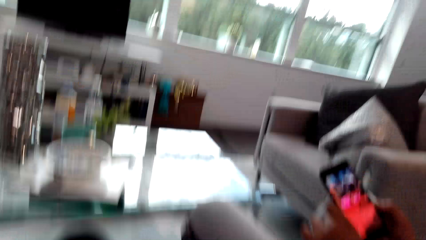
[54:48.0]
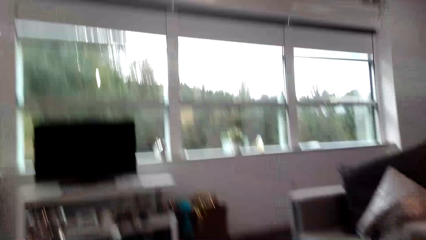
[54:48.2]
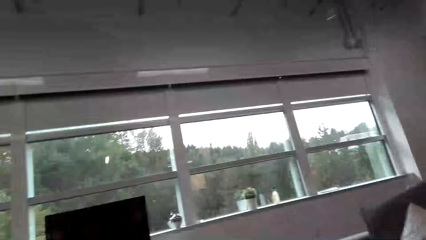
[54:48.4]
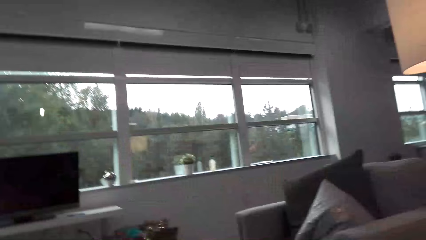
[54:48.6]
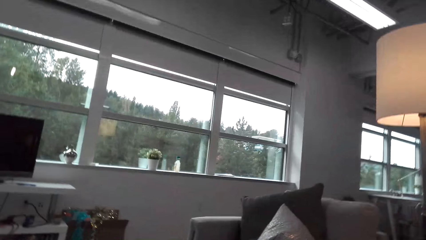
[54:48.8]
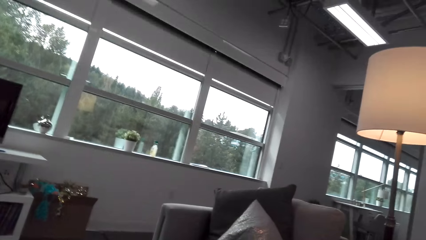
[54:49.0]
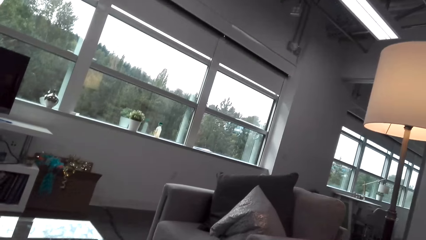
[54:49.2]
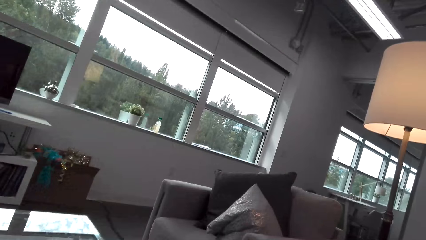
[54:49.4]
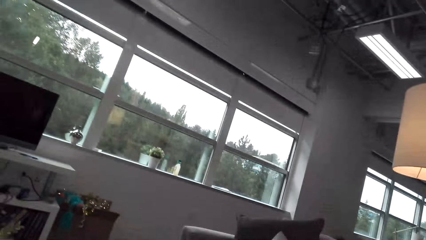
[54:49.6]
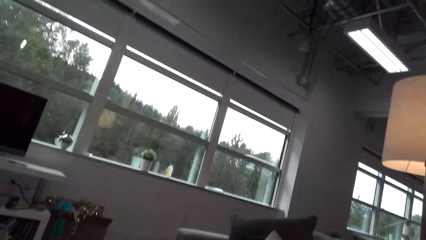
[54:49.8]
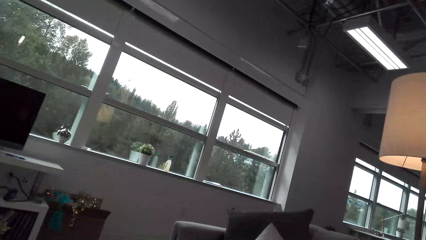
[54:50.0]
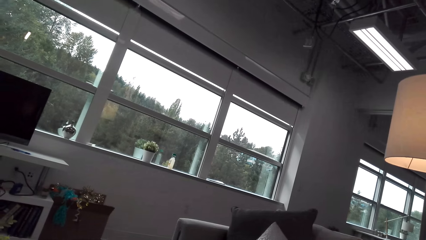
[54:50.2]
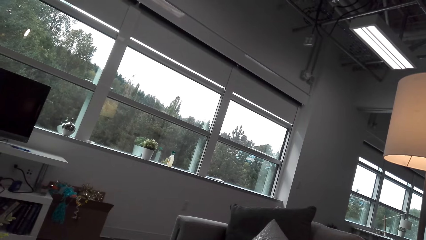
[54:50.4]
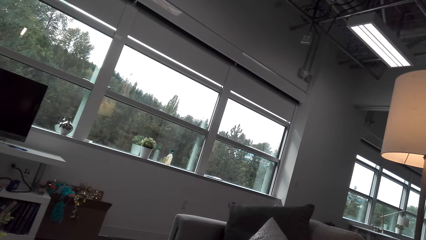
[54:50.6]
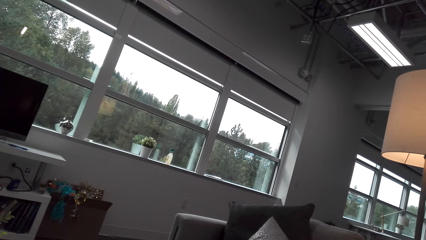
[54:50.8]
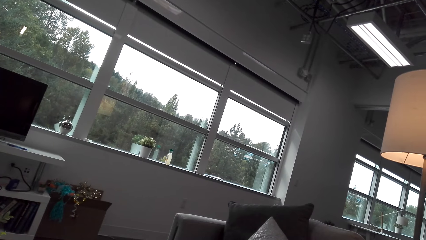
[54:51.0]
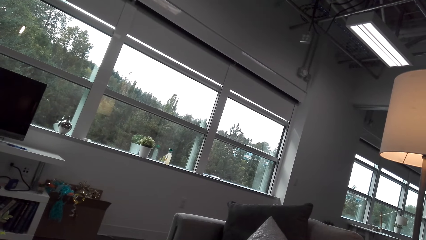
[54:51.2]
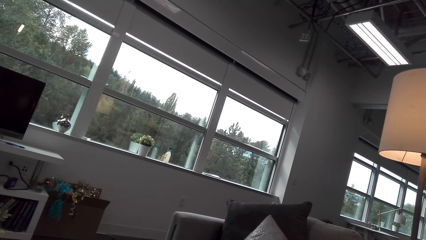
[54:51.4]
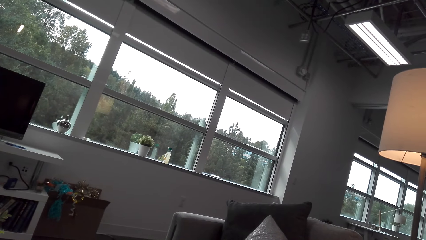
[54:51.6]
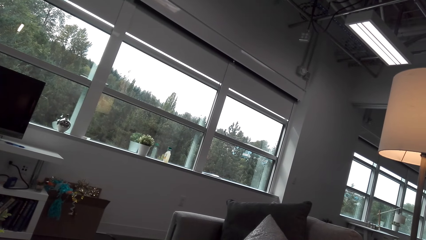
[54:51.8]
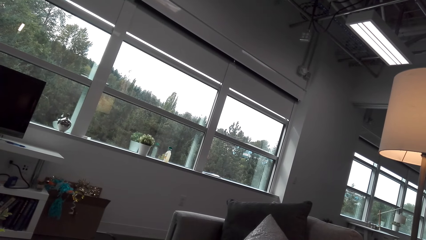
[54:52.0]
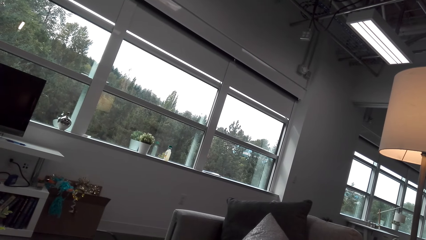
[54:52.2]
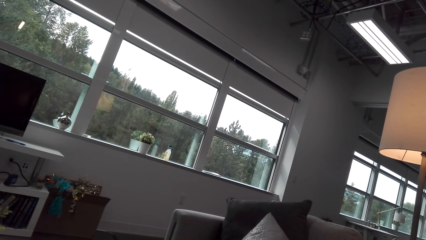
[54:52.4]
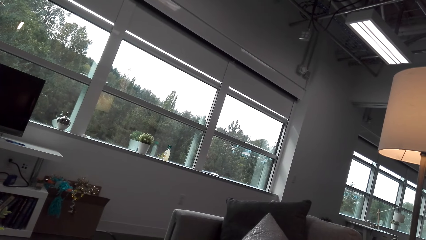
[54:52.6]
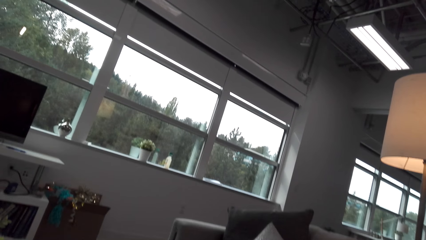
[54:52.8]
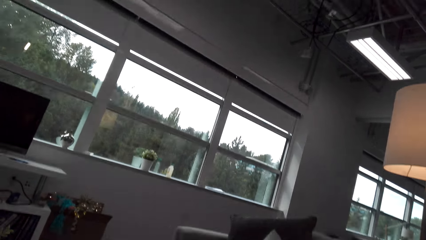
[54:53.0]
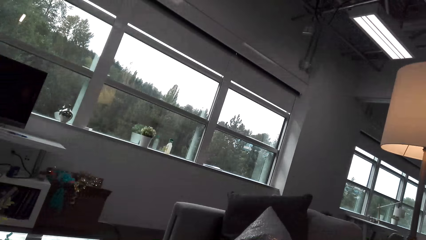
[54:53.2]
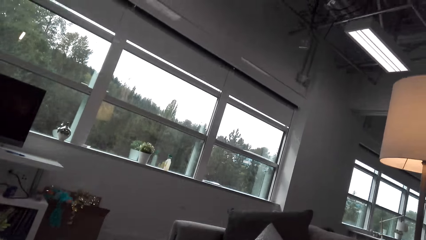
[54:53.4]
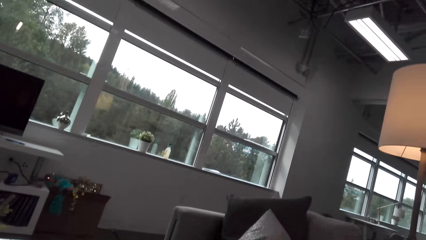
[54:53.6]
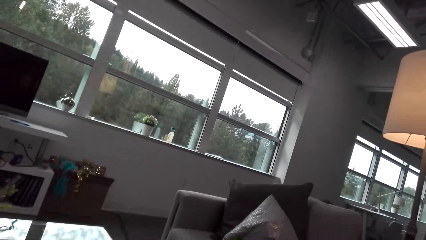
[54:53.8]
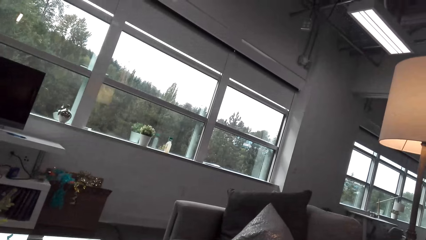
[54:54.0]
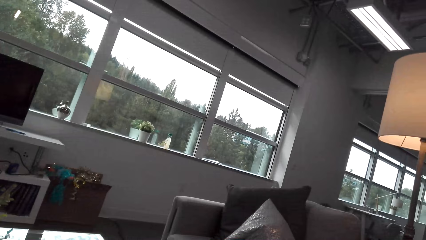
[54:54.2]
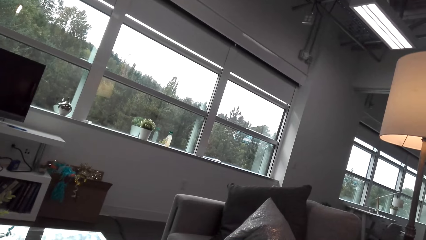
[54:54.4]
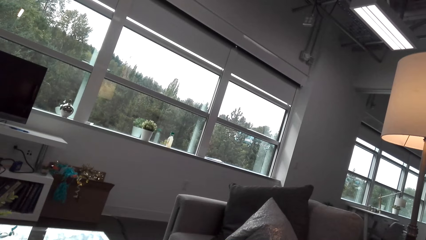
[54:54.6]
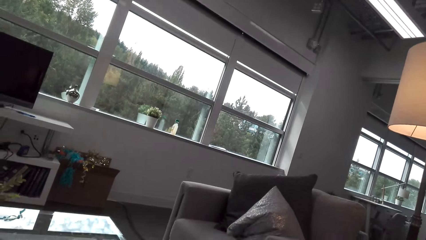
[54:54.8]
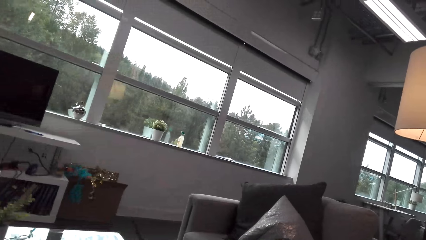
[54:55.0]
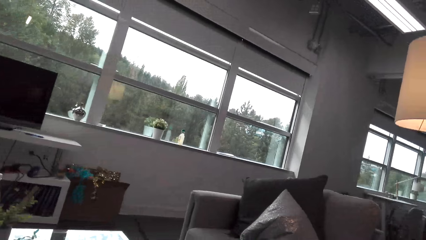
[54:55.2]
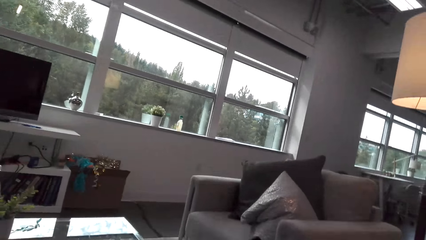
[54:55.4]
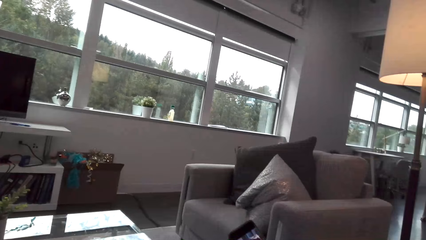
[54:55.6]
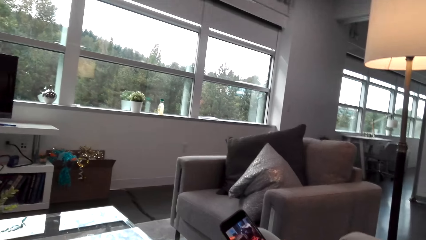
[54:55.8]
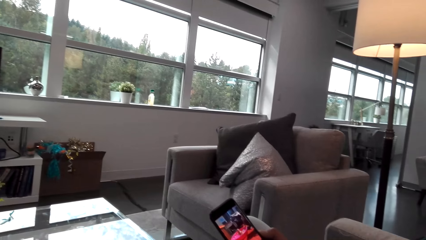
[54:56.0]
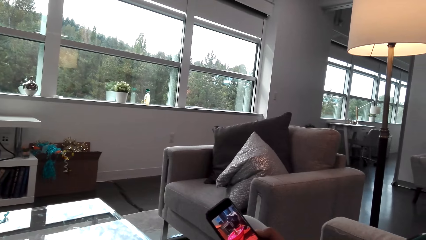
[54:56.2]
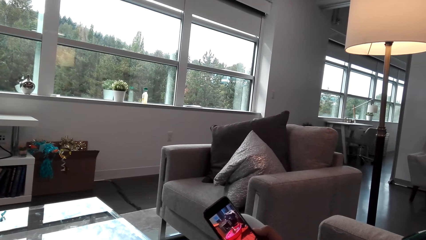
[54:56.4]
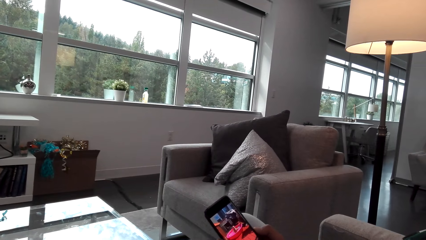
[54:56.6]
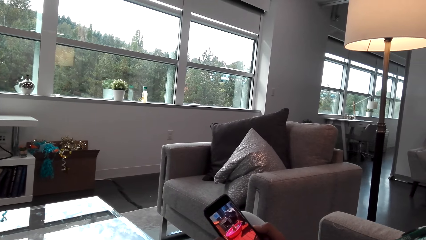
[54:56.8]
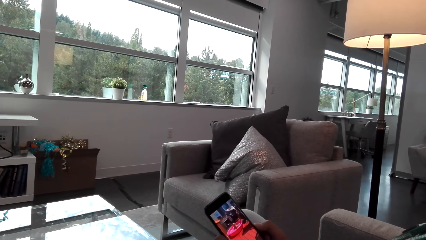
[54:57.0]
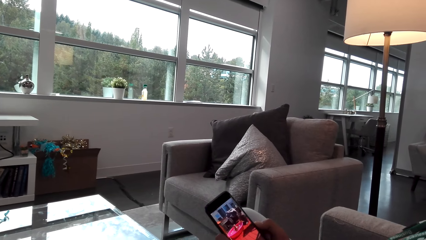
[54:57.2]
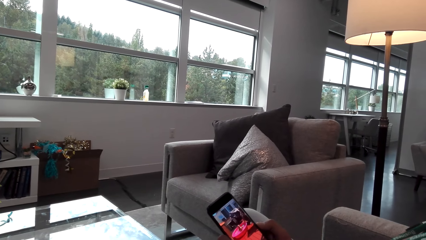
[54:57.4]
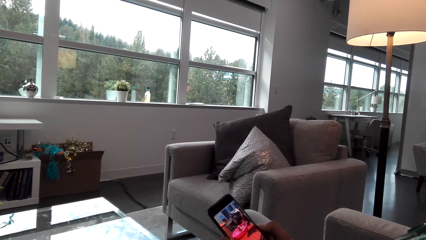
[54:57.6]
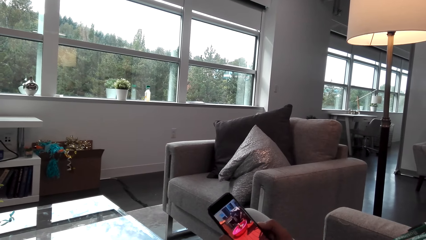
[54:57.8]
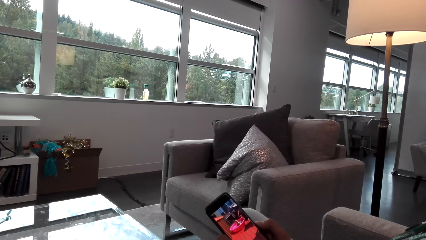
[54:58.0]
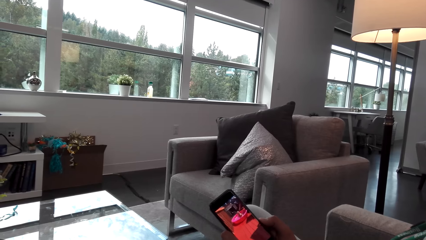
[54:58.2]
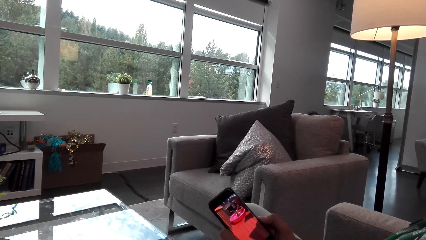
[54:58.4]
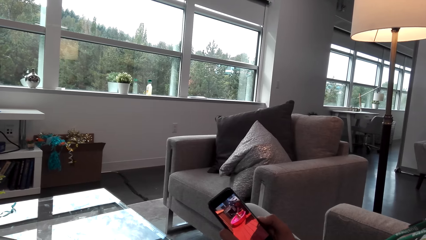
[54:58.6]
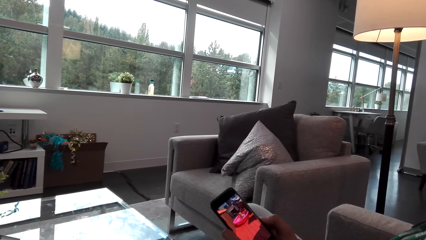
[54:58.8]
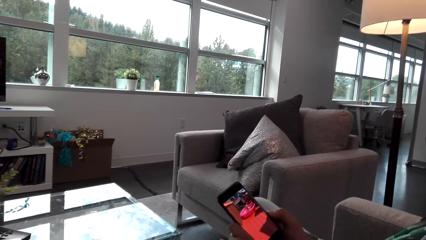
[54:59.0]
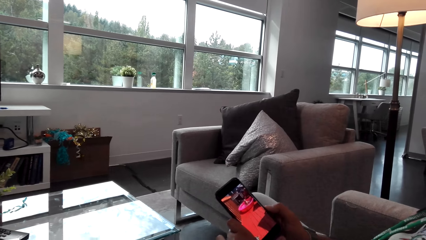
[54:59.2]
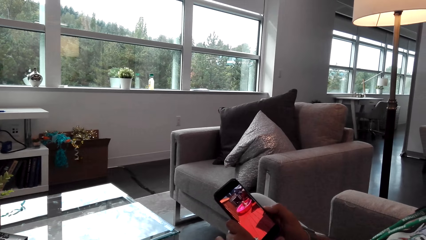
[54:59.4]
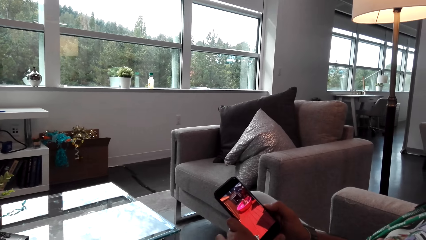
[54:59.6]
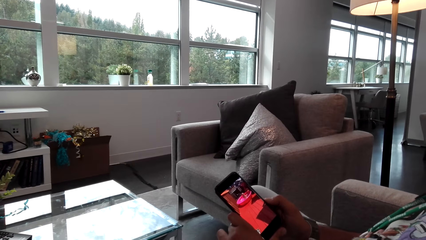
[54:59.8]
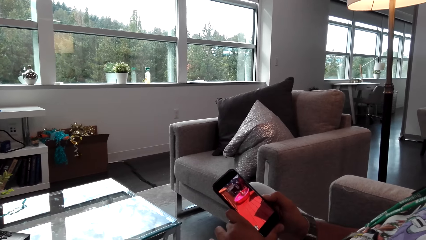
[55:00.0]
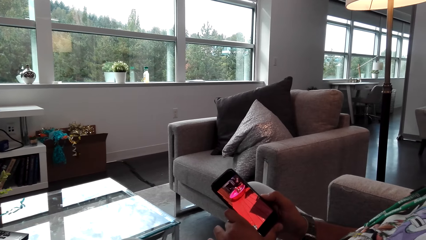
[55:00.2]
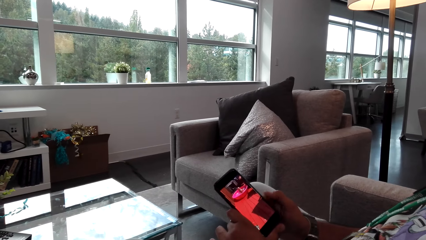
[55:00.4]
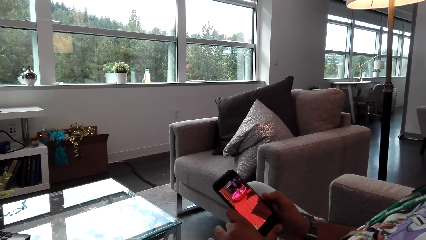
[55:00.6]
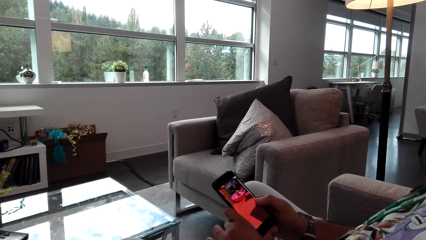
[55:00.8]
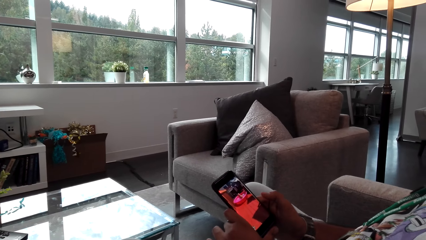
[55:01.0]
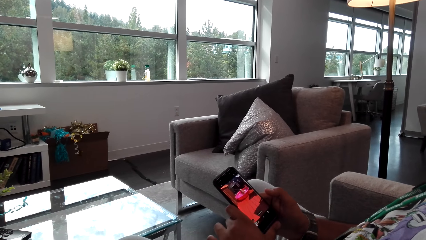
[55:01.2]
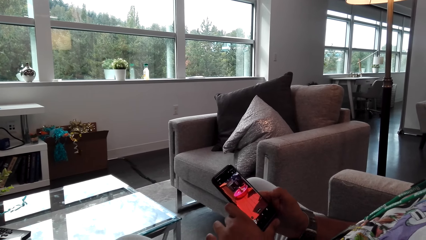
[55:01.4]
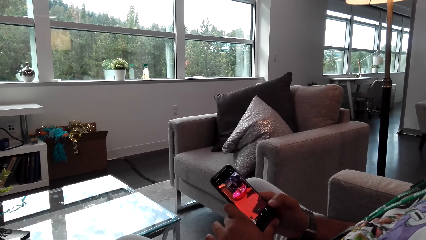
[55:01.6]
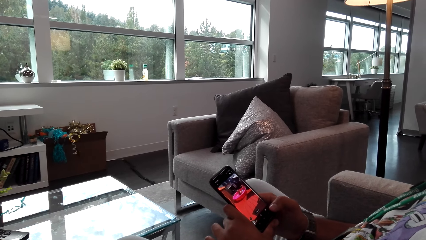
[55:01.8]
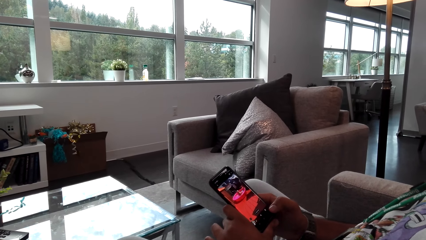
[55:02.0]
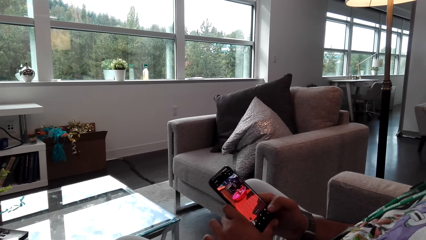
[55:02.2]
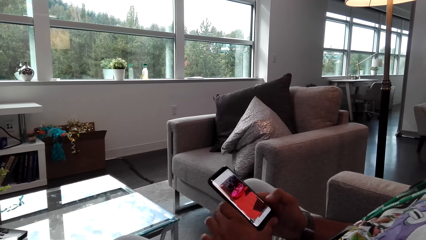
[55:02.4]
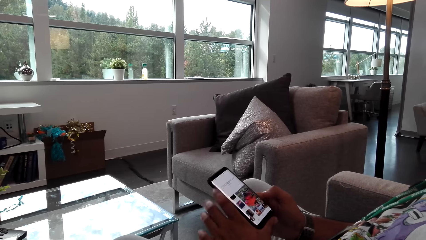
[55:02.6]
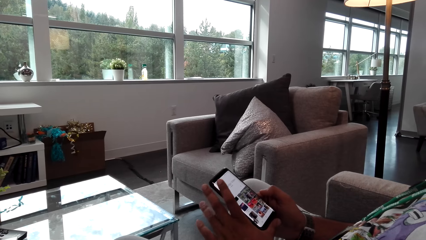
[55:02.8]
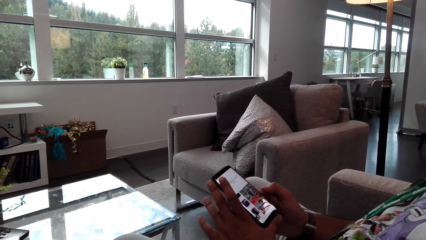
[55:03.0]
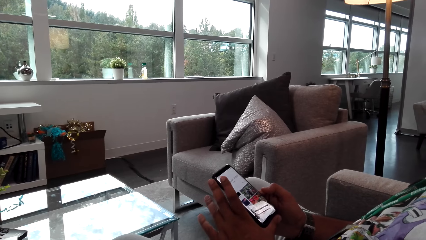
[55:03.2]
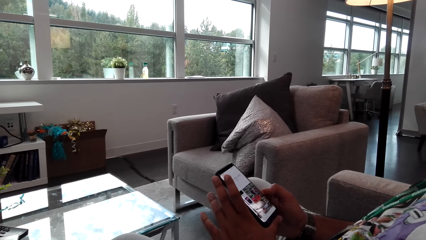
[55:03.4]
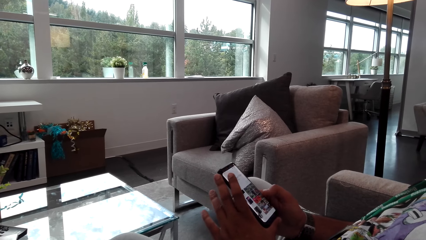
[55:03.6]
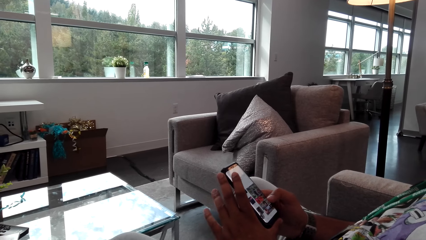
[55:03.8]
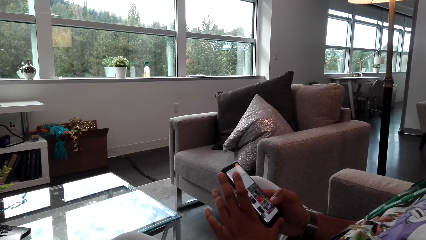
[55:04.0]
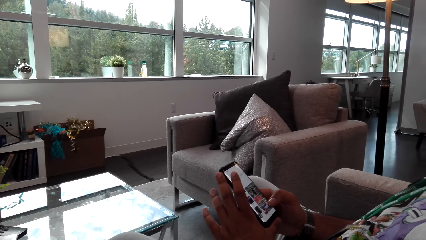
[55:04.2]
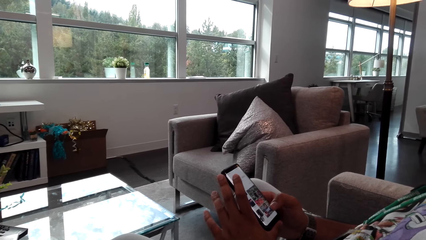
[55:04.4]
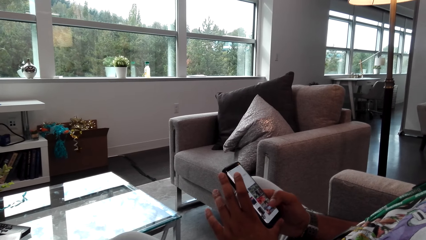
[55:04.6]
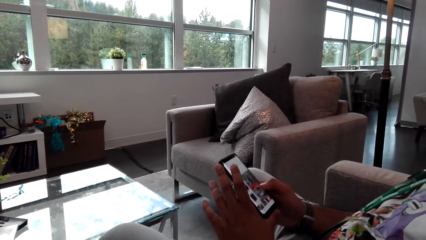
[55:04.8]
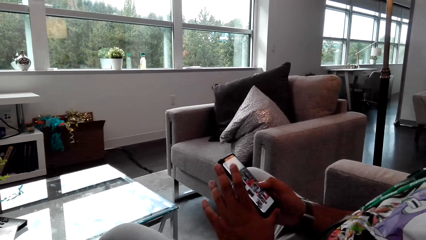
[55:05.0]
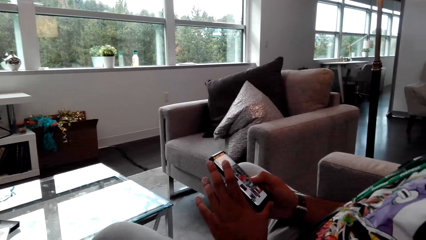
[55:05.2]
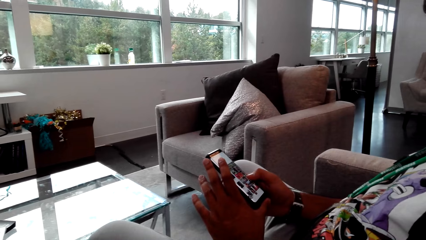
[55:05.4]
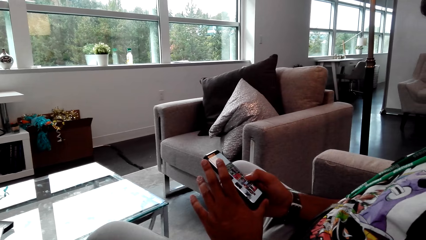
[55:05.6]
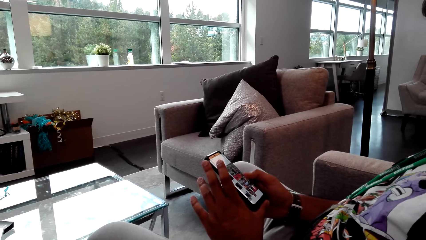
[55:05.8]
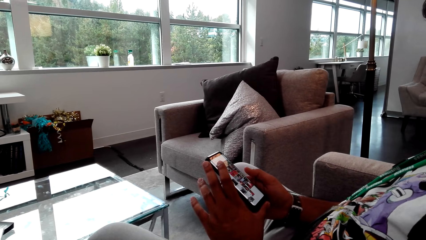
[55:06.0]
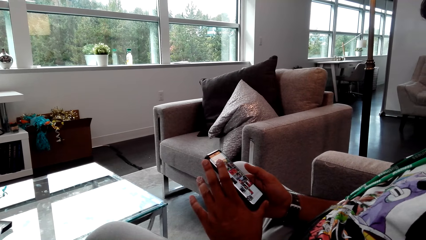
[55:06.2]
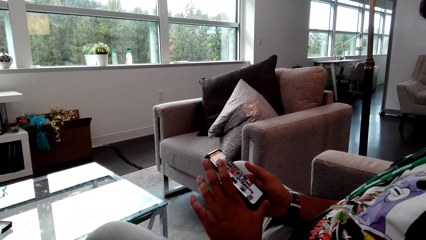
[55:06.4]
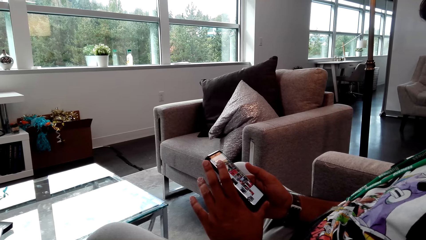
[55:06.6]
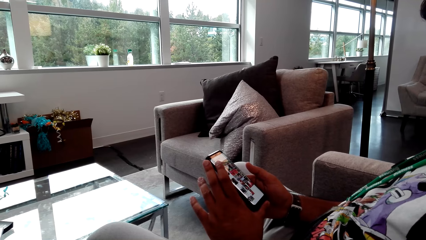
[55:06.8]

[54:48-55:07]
The camera wearer moves the hand. They look around. A person talks to the camera wearer. The camera wearer looks around. The person watches the phone video with the camera wearer. The person holds the phone with both hands. The person taps the phone with his right hand. The person scrolls the phone with his right hand.
